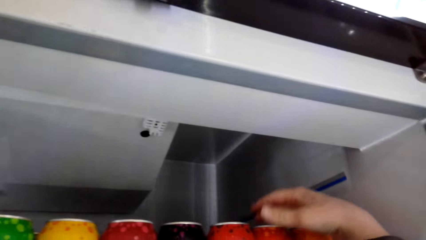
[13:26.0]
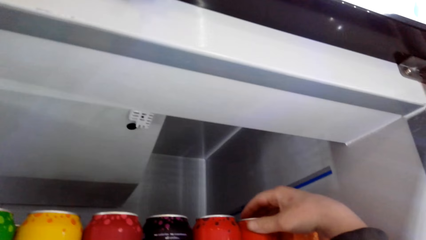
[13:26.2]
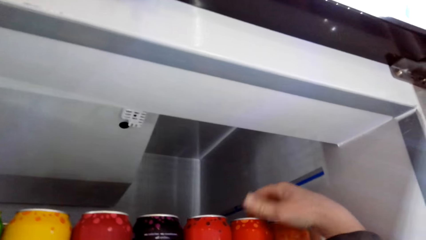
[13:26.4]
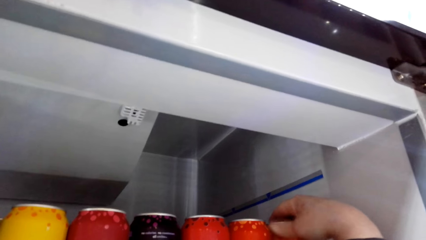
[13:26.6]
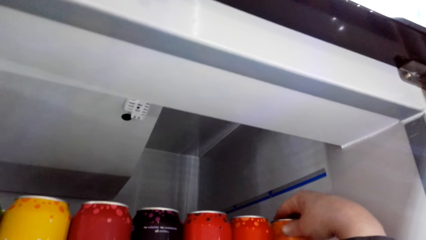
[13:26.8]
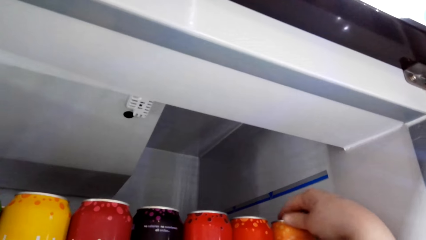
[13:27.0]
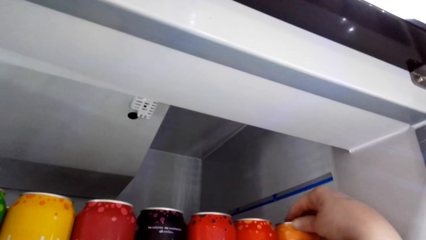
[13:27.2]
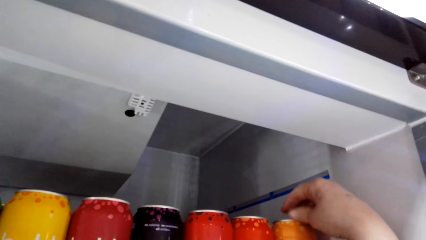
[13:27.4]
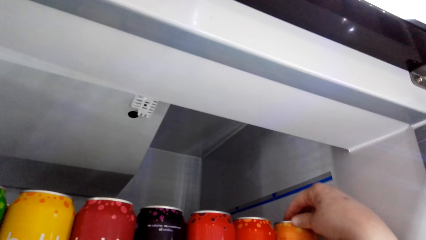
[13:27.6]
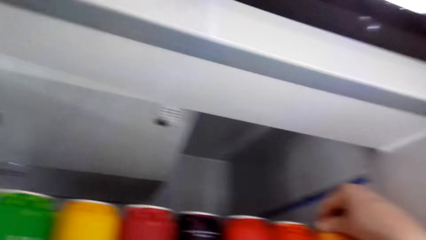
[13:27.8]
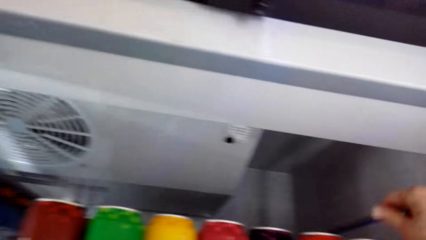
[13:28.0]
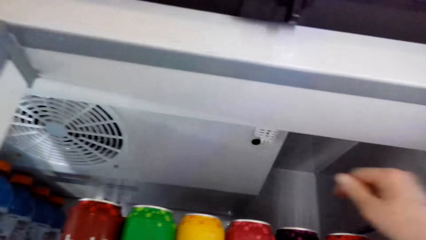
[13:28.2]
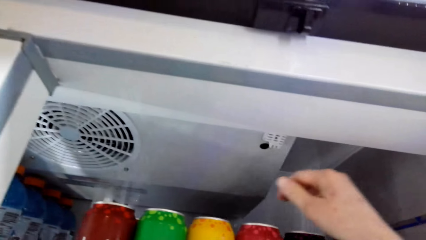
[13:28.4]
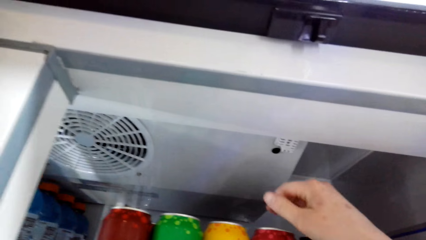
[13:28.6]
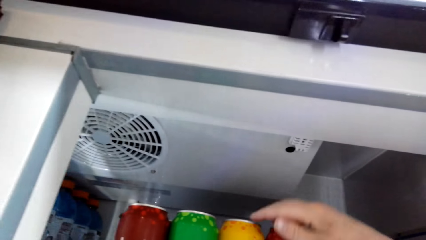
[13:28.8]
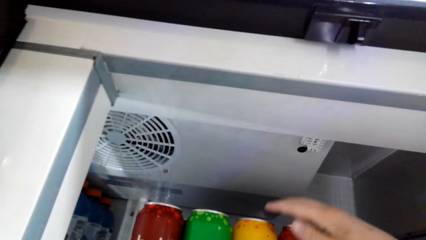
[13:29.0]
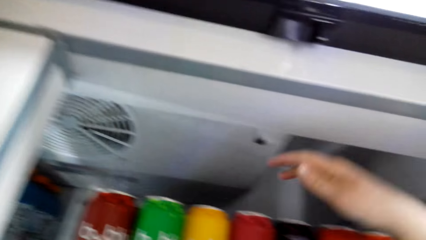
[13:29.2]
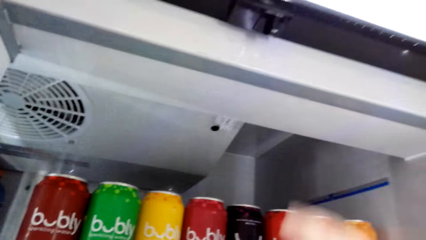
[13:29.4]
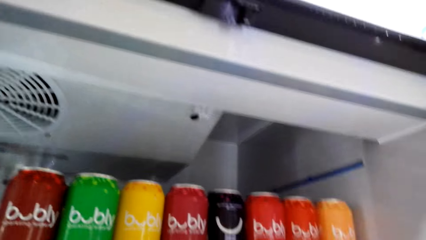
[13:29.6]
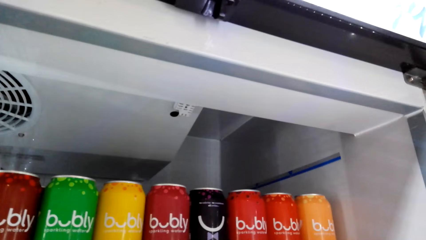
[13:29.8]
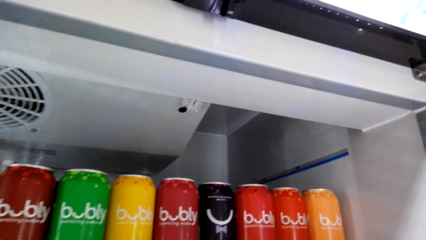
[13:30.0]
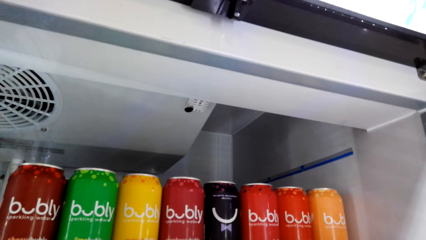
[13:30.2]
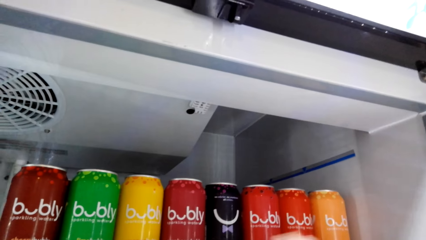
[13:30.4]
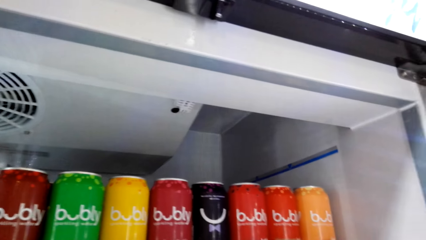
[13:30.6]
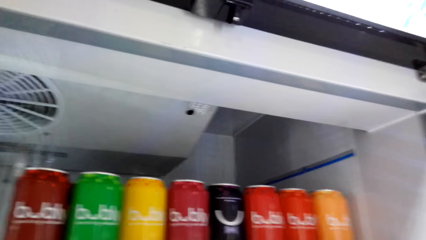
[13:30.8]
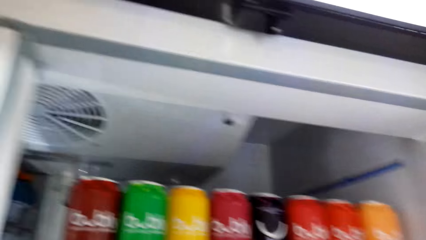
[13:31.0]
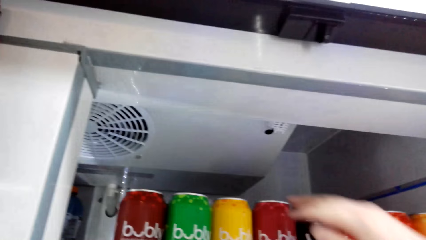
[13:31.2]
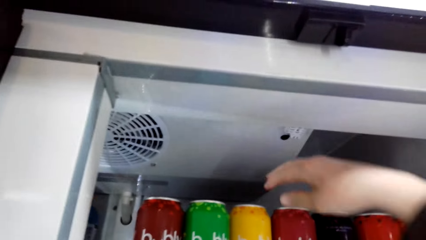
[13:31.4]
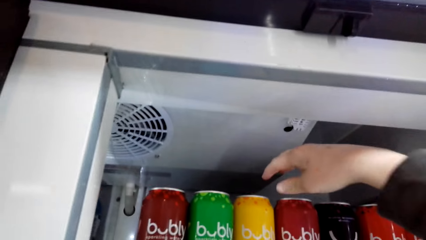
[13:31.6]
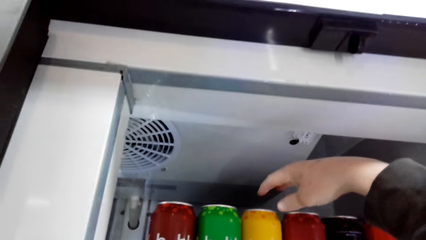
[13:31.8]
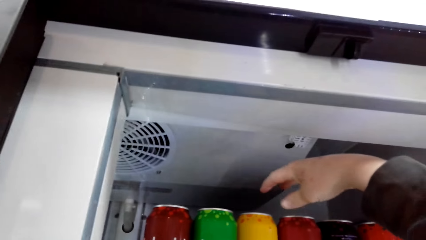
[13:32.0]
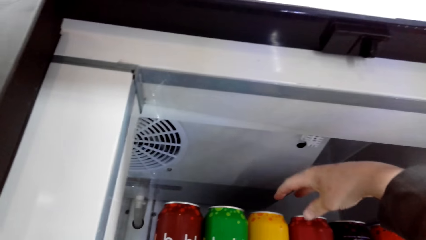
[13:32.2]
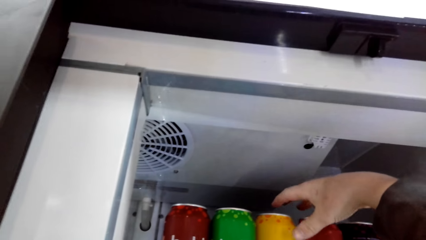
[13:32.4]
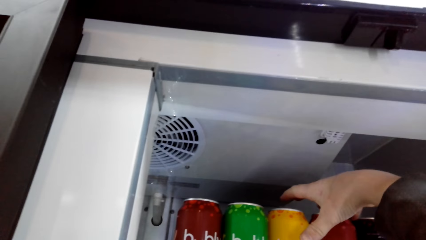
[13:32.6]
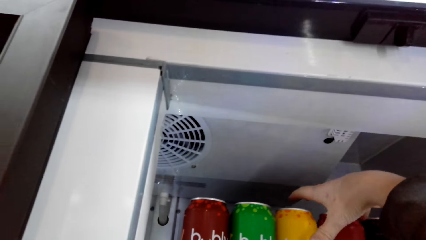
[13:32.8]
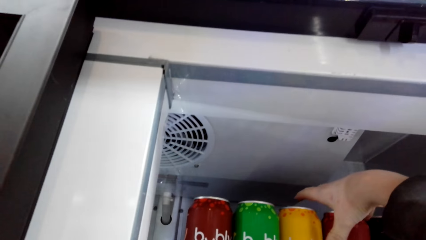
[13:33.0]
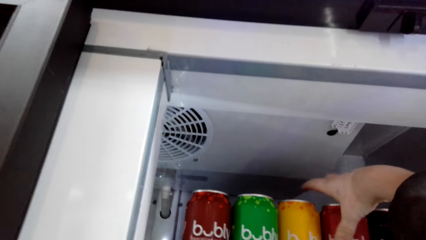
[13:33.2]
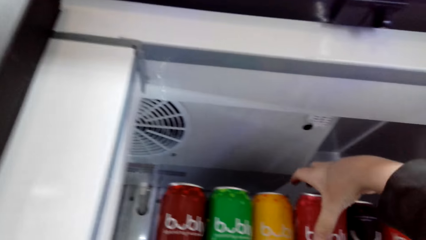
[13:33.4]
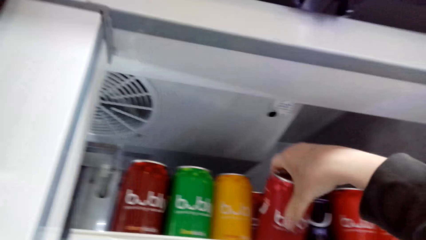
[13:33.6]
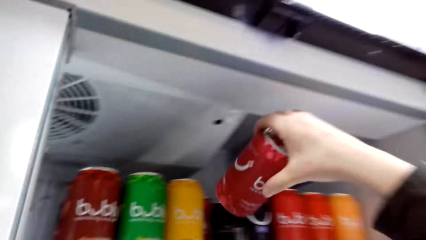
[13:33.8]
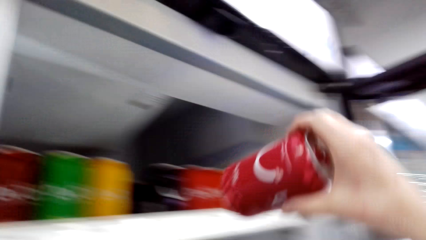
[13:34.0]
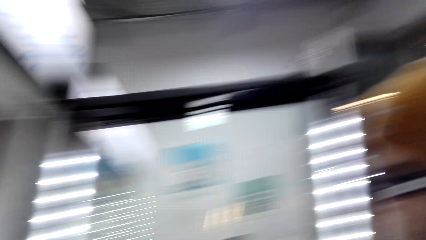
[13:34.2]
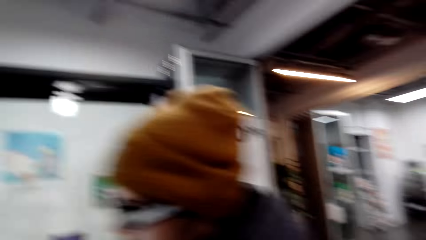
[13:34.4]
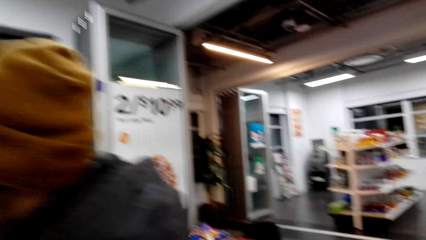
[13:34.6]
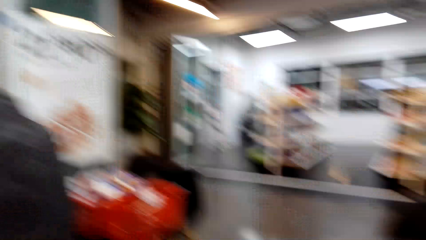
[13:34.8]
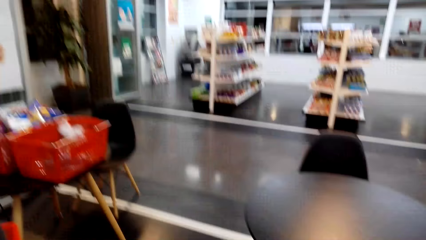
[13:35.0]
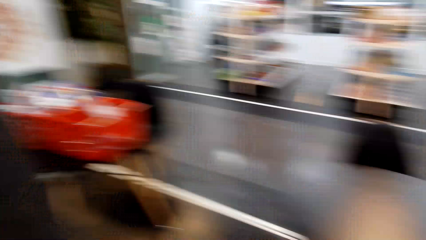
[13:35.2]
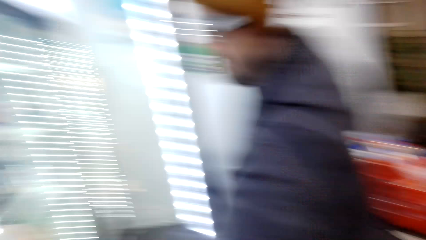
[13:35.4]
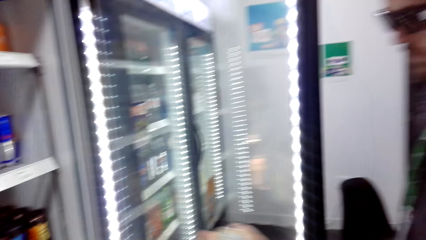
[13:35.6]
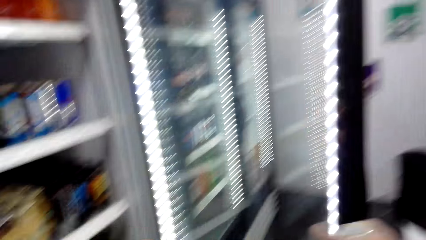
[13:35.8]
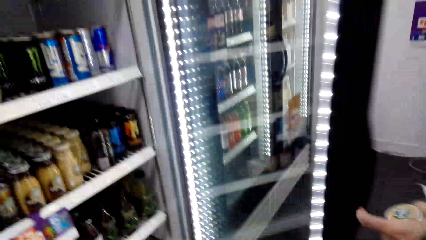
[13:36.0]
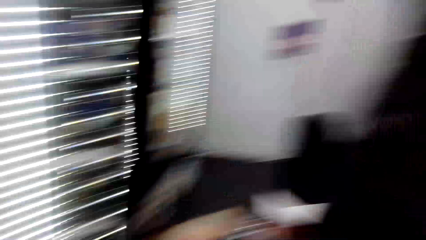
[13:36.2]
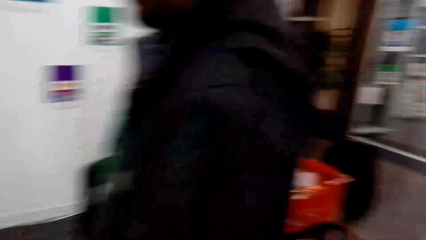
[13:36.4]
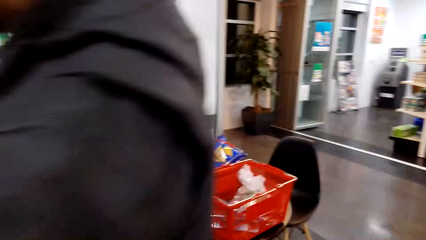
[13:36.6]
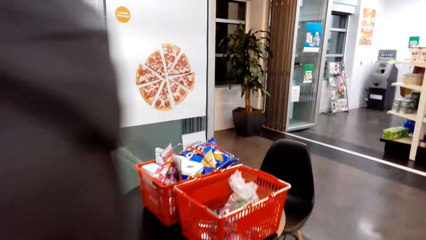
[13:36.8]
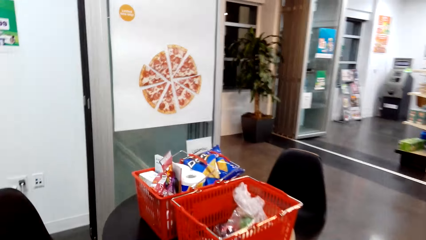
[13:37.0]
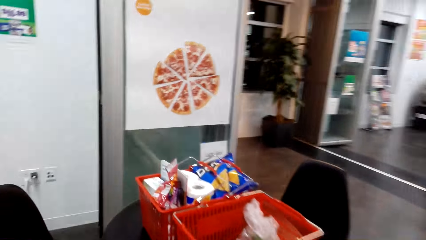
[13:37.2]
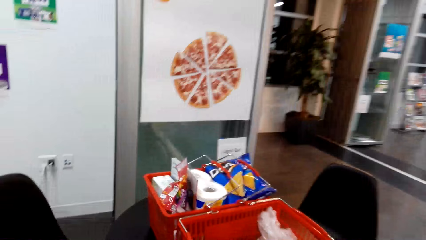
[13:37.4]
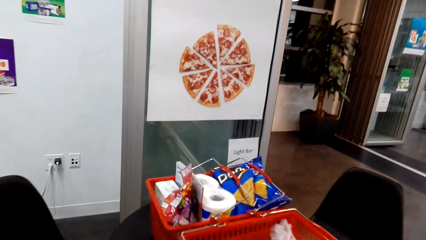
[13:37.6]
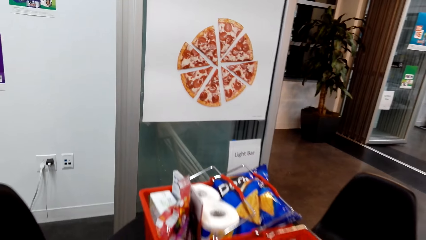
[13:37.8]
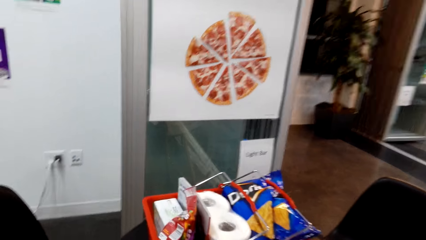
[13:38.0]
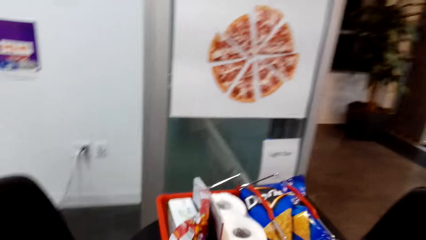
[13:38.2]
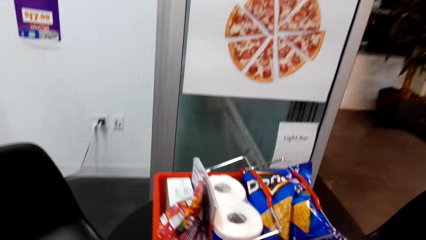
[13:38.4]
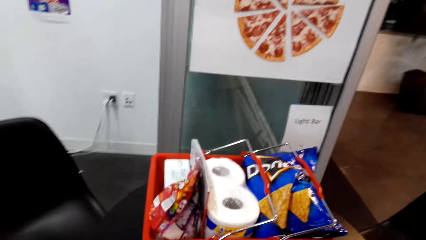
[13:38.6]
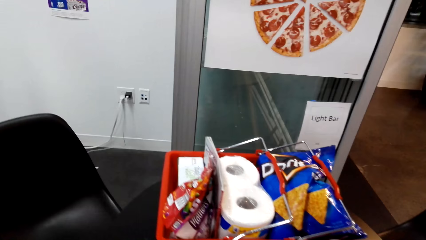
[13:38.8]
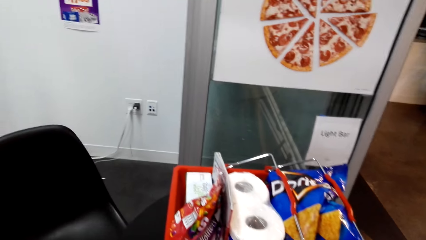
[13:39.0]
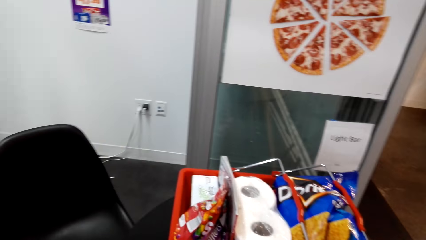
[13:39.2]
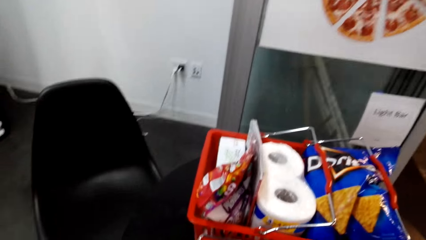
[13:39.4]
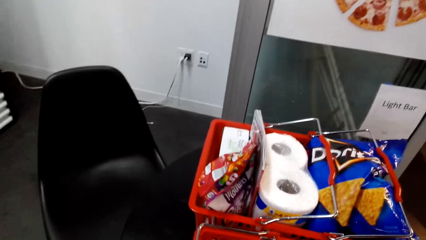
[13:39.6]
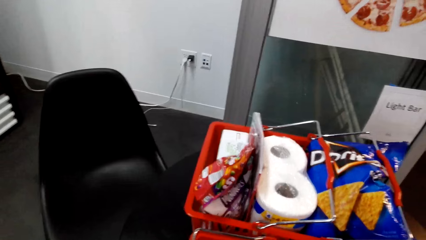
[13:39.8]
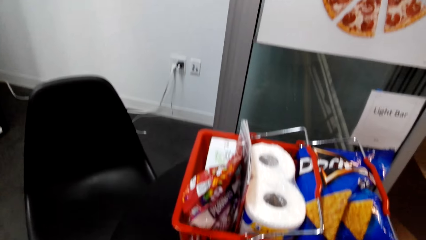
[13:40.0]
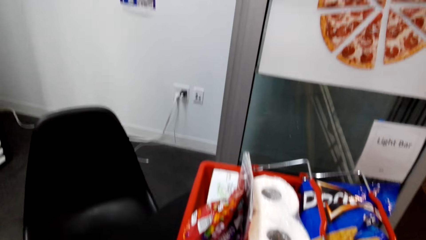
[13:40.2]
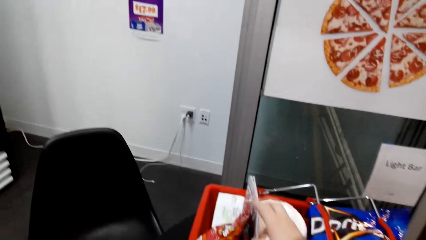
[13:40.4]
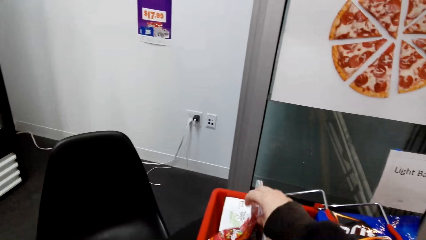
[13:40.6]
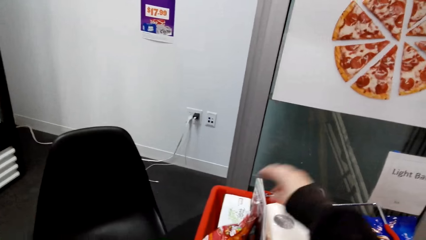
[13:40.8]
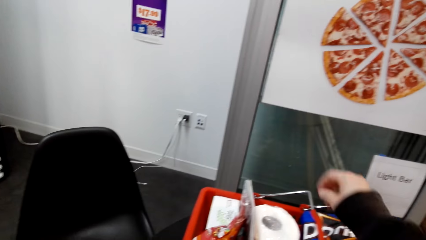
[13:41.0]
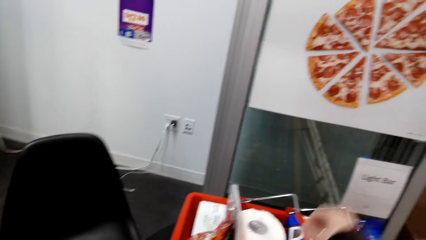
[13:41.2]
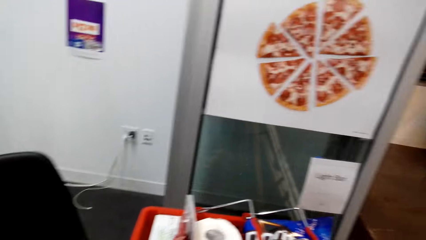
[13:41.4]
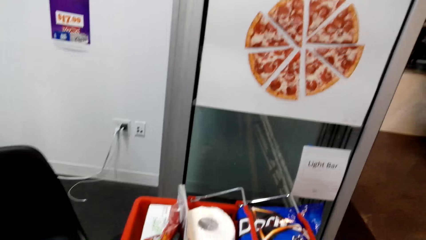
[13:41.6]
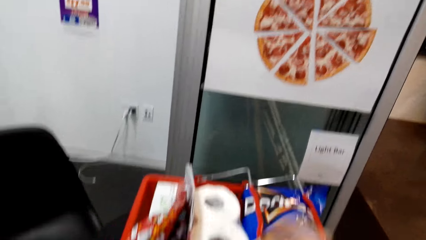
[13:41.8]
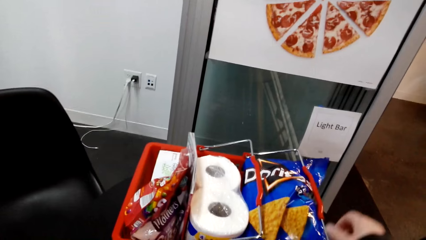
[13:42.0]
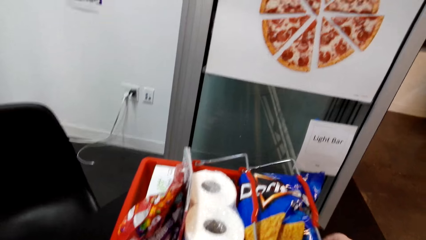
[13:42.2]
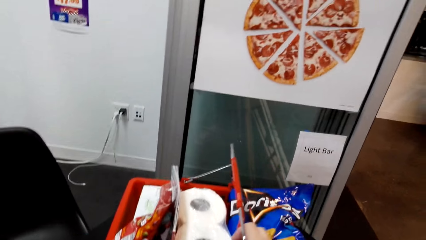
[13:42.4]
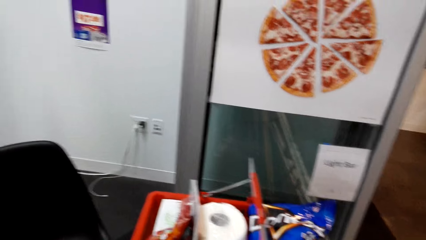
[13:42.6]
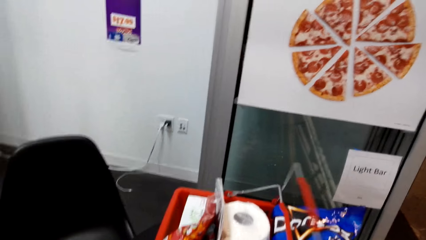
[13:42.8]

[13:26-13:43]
The camera wearer holds a can of beverage. They look on. They pick up the can of a drink from the fridge. They look around. They walk around the room.
